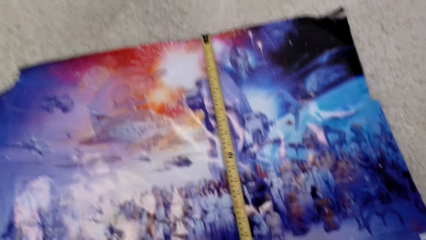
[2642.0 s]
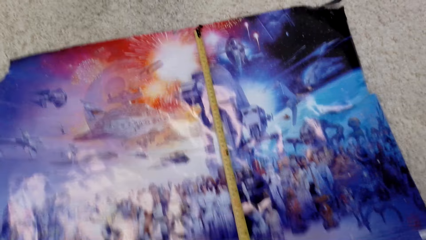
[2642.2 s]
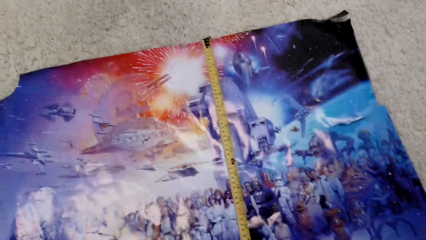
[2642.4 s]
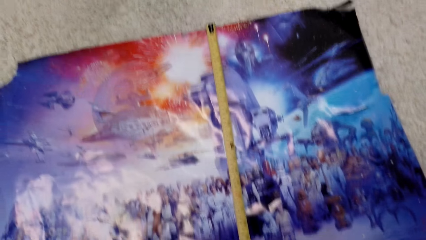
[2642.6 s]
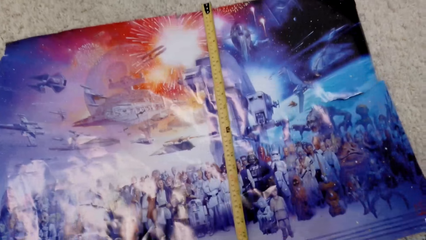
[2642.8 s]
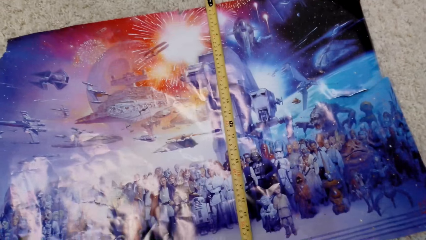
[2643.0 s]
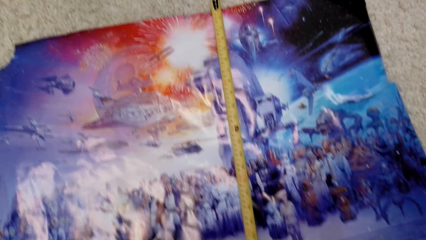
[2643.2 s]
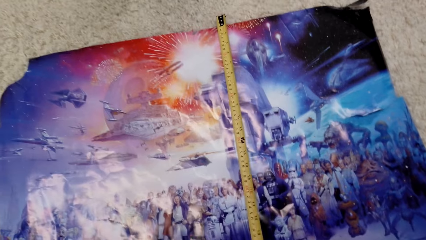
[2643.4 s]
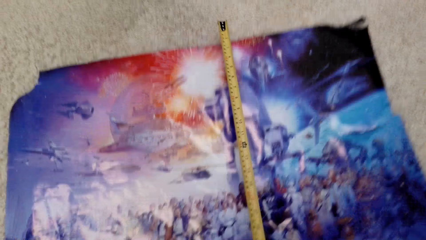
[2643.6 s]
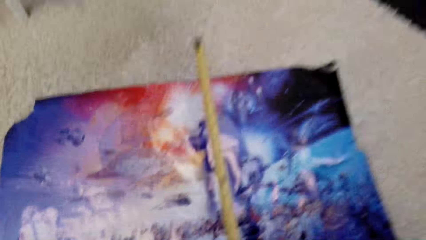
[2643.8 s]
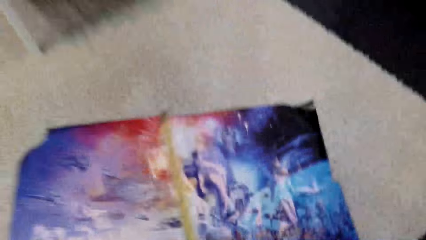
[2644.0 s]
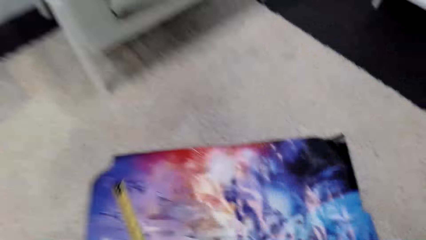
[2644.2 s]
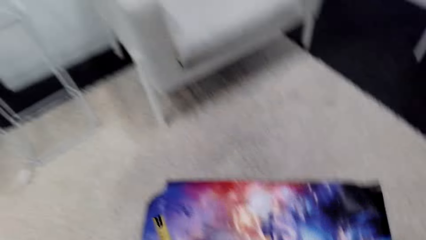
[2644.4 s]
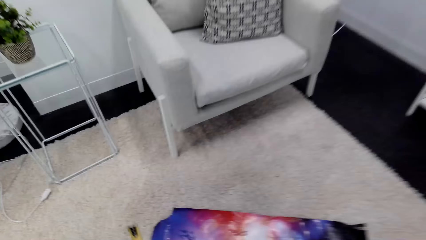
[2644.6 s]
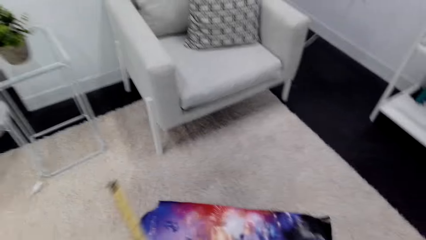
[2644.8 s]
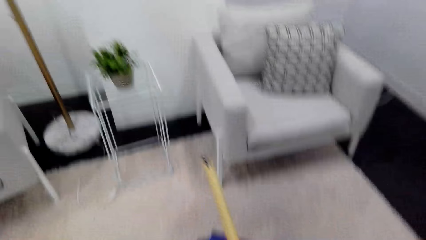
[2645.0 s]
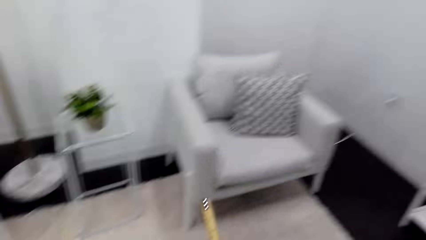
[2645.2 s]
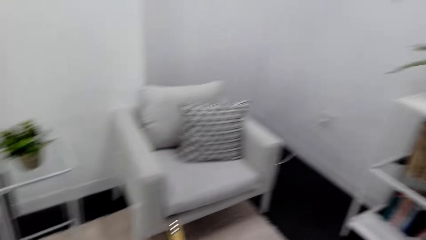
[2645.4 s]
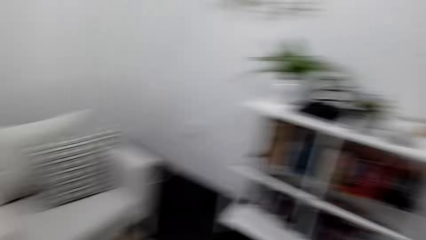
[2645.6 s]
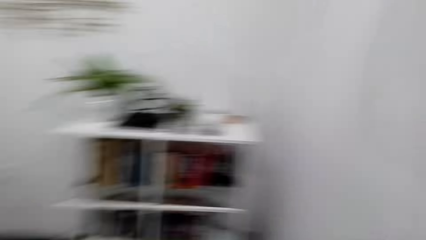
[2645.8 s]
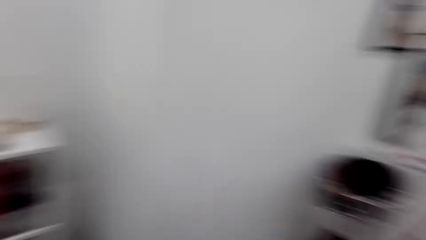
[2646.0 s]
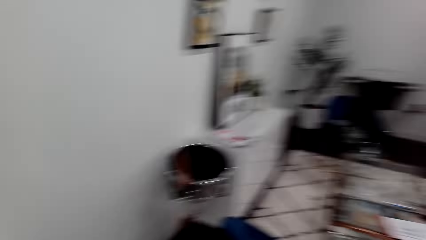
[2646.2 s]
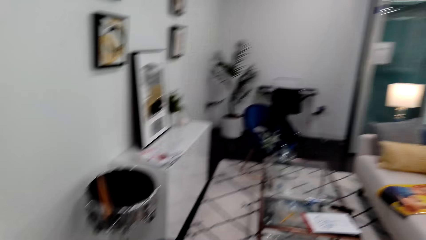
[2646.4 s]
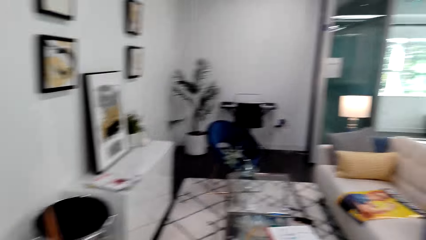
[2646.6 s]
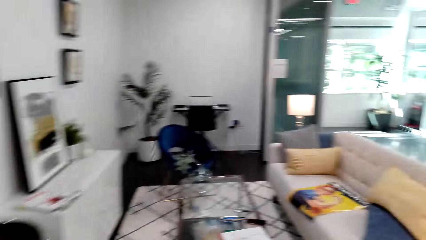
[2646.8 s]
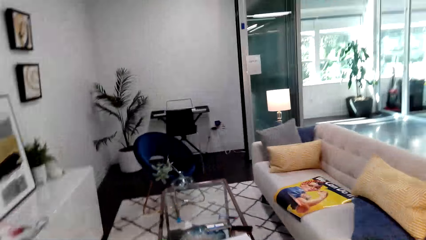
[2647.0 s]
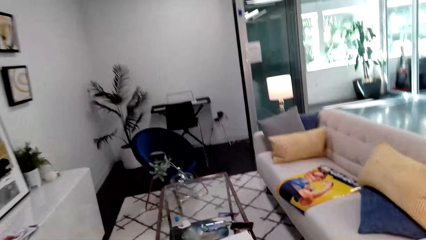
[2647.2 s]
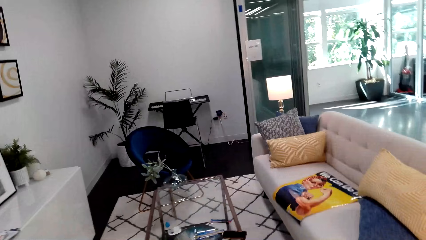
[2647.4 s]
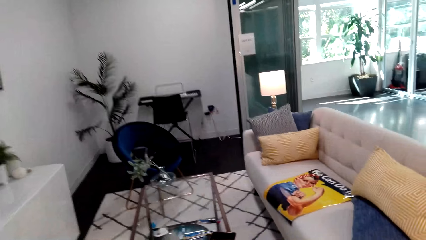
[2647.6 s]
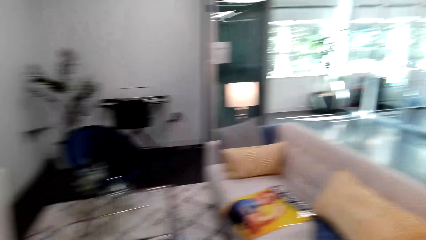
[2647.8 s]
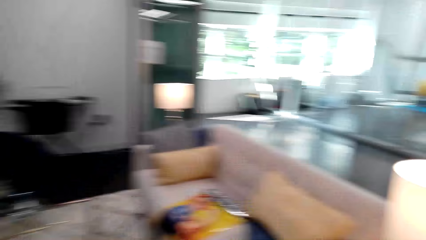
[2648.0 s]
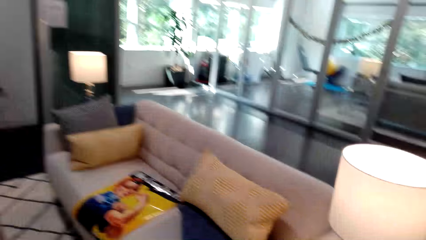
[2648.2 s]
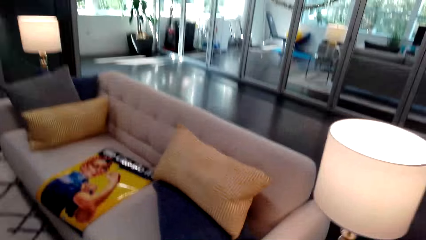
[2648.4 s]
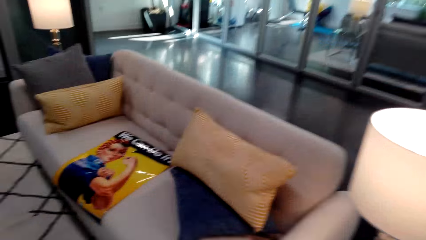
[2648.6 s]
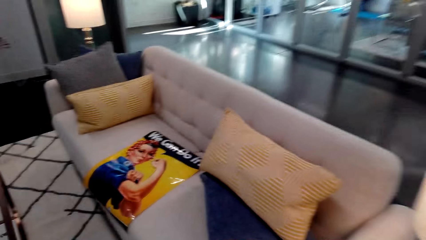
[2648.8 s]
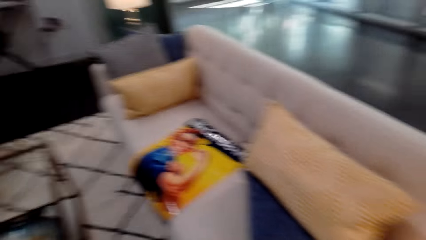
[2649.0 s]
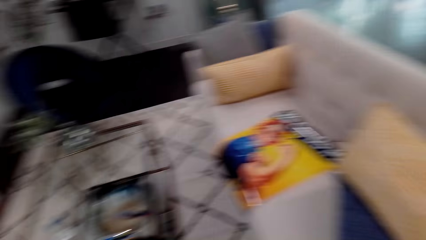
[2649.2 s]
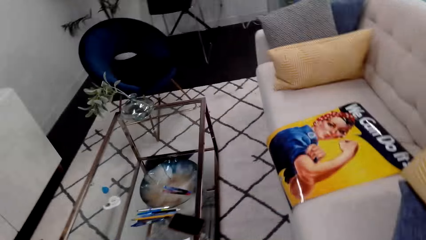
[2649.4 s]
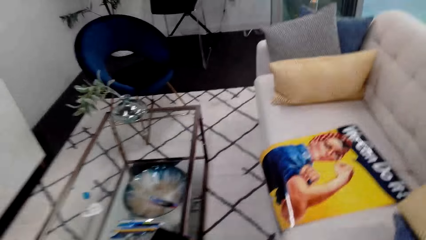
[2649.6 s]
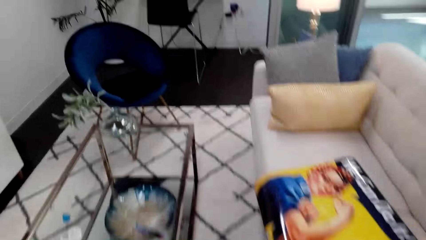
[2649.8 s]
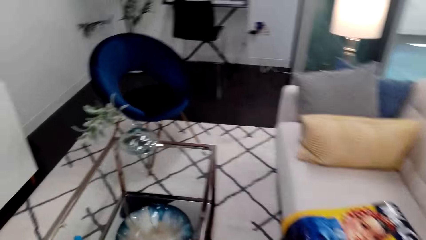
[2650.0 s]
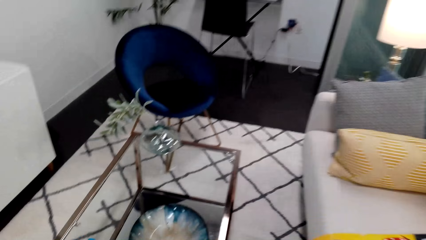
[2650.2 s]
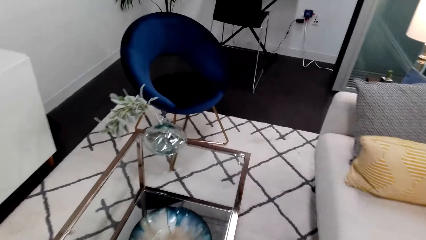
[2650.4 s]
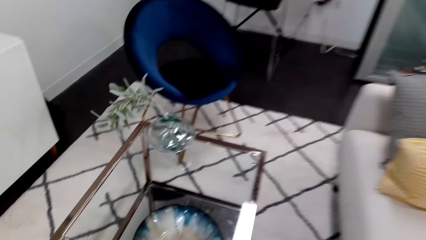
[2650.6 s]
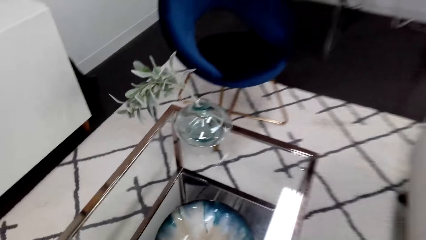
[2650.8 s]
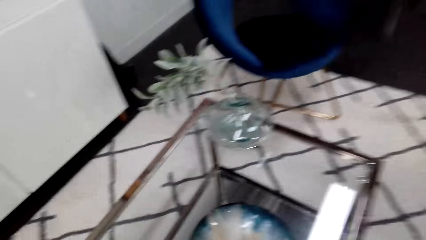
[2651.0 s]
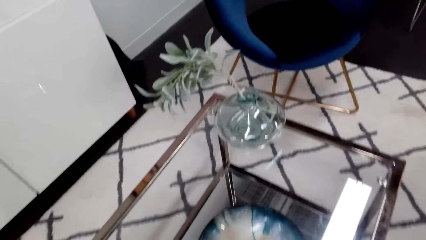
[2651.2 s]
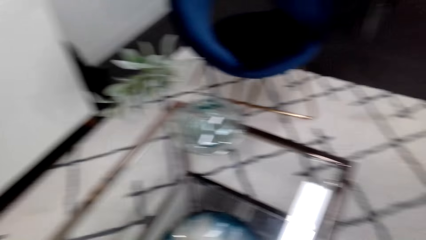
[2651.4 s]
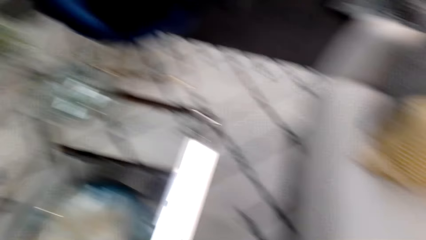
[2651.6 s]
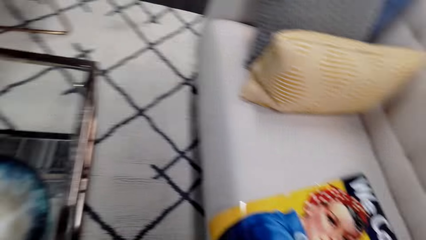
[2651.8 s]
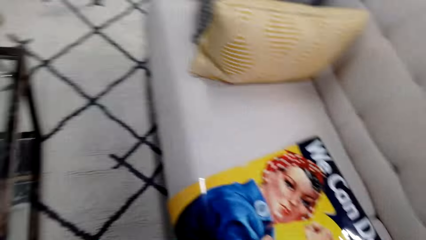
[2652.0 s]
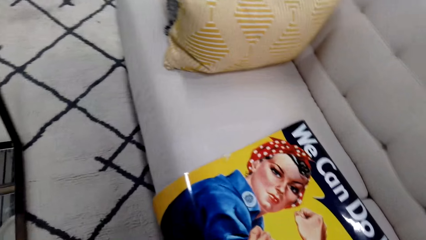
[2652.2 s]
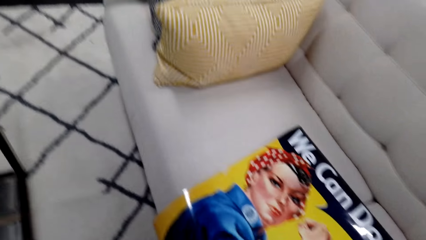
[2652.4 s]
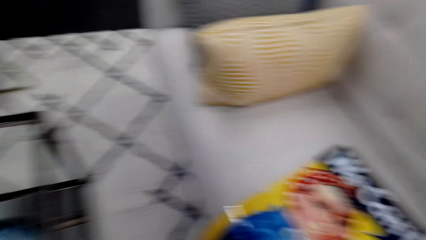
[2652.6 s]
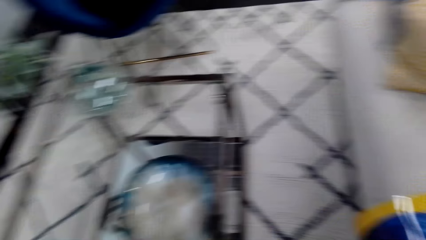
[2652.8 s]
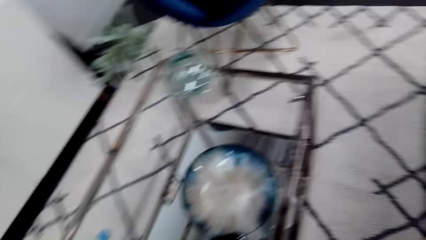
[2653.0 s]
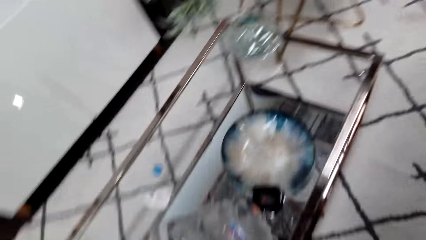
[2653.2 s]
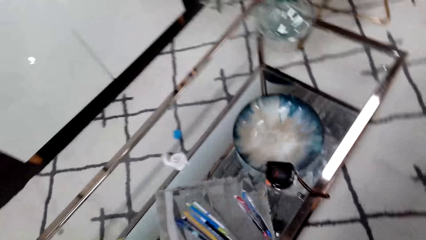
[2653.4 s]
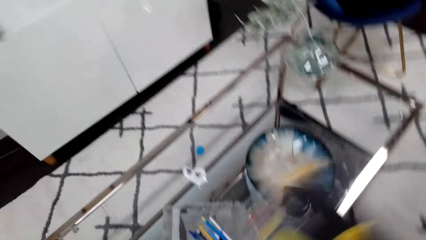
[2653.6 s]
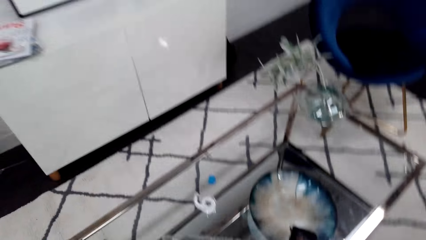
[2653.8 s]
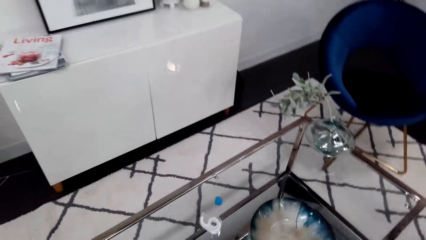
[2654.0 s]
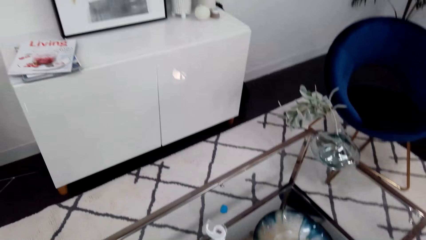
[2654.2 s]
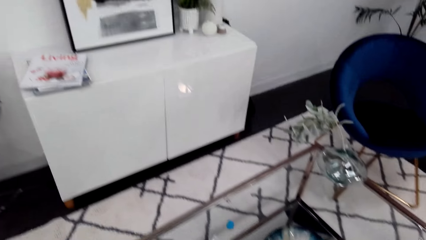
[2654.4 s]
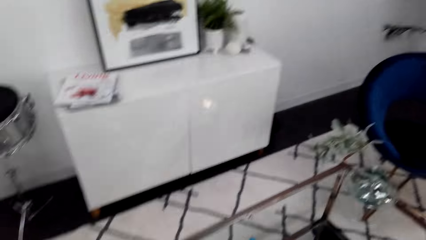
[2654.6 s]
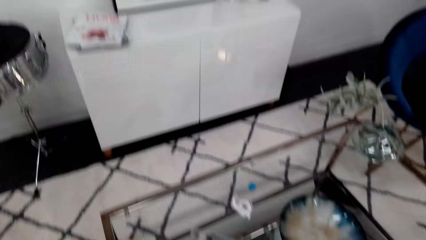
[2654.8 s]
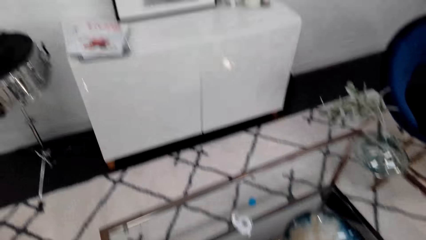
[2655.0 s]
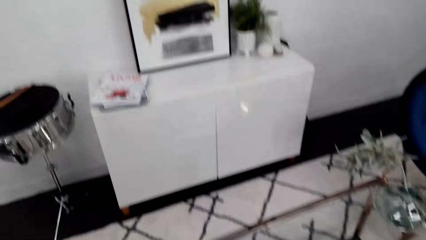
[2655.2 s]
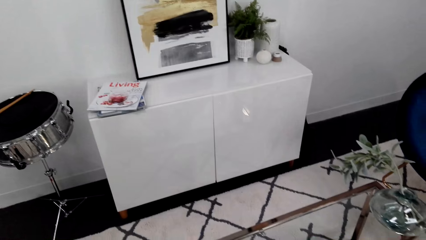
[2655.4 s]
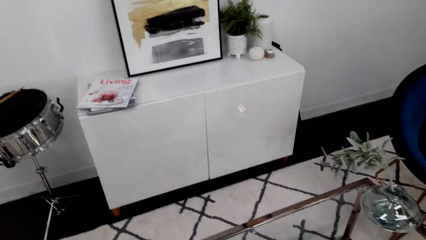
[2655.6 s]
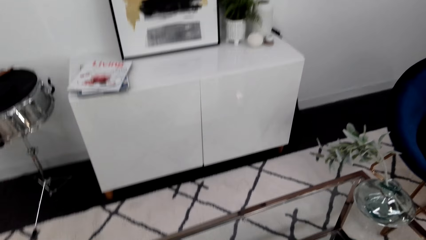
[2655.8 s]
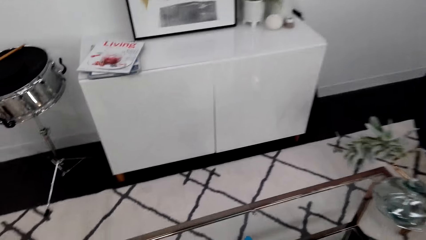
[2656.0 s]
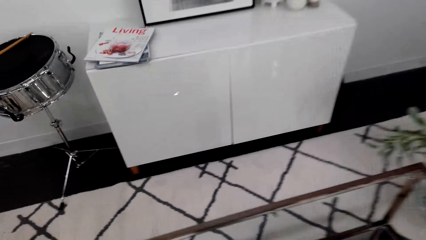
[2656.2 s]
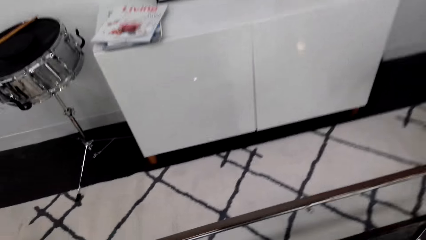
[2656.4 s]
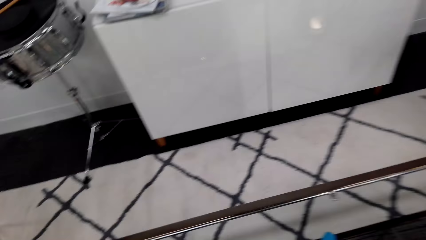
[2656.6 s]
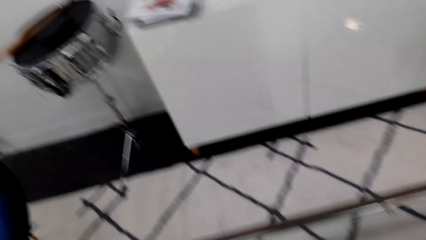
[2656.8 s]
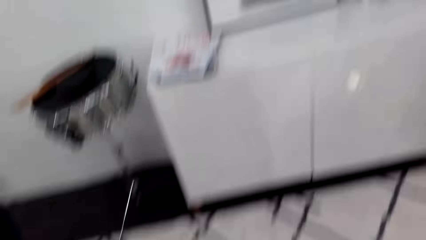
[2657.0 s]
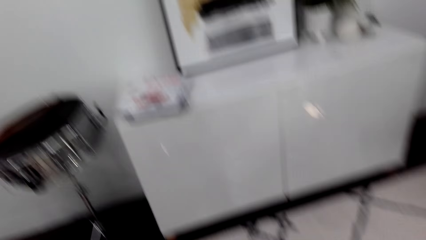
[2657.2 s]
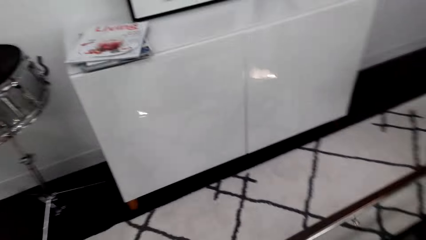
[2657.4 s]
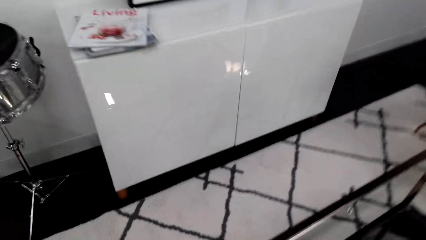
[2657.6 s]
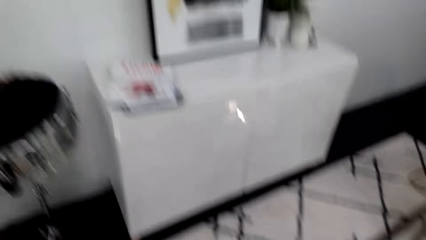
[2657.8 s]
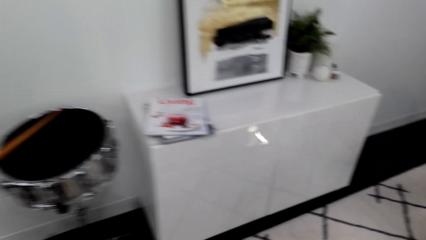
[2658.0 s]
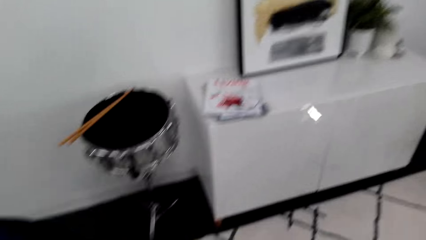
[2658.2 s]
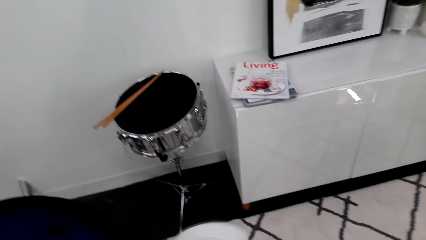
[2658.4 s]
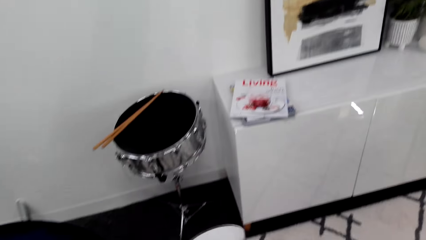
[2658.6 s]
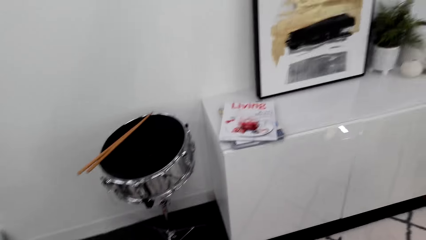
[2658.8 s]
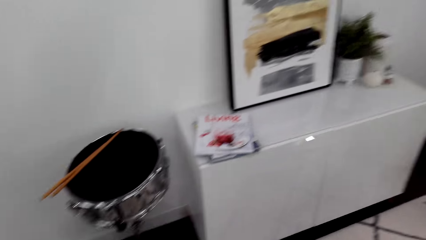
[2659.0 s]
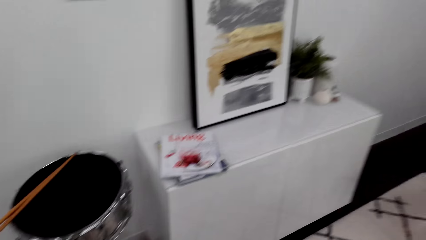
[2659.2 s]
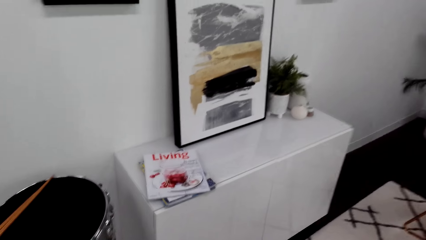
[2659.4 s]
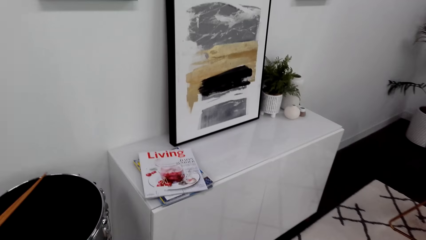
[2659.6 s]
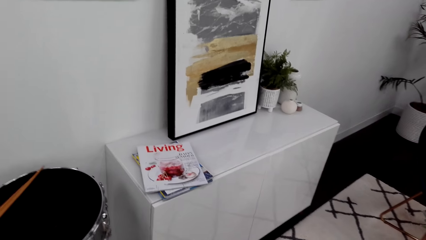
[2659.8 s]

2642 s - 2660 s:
The camera wearer turns around. They walk around the house. They place the tape measure on the table. They turn around. They pick up a picture poster. They look around the table.
